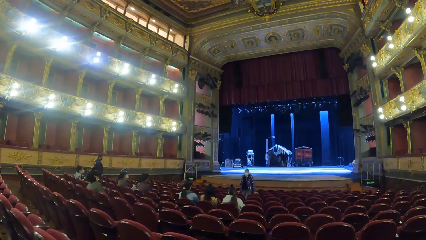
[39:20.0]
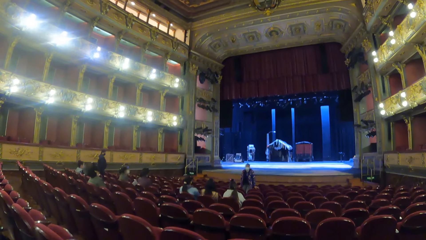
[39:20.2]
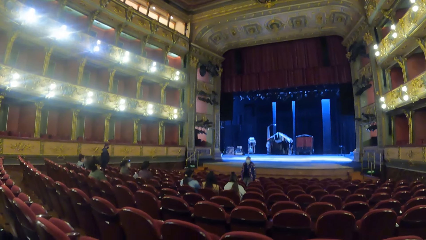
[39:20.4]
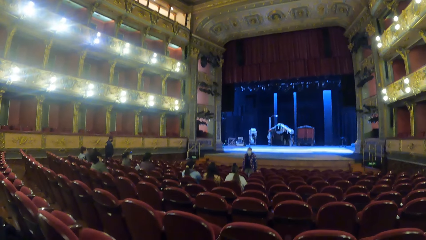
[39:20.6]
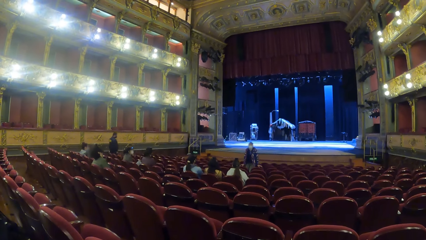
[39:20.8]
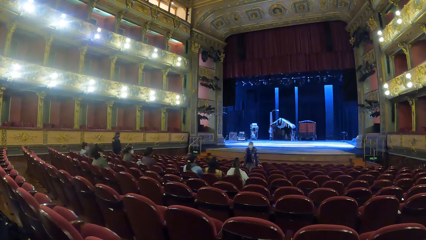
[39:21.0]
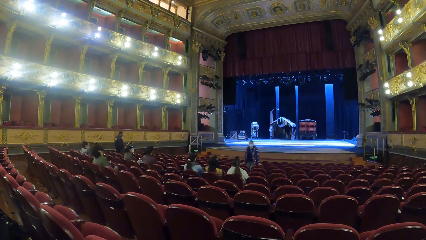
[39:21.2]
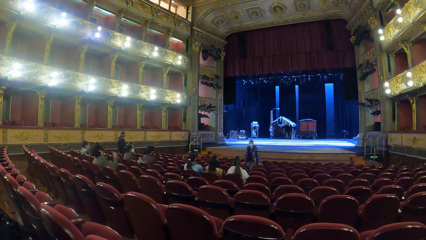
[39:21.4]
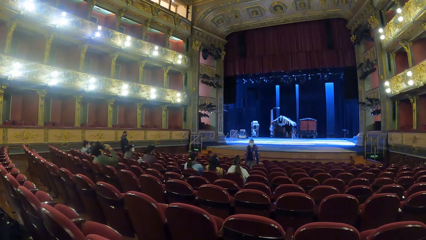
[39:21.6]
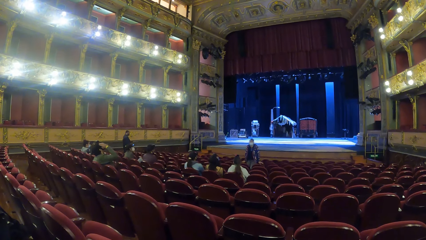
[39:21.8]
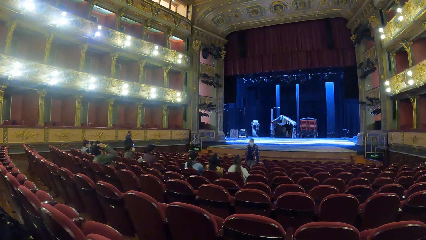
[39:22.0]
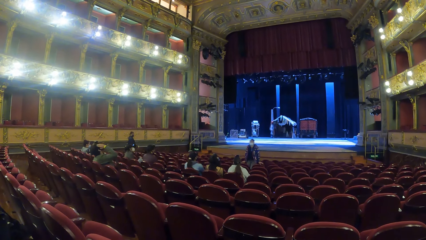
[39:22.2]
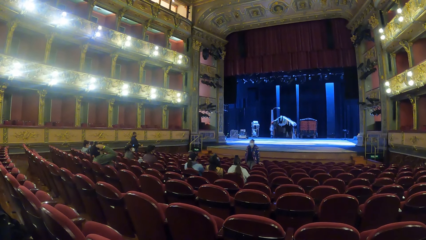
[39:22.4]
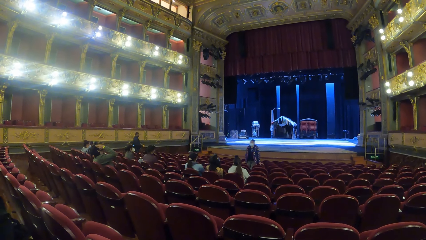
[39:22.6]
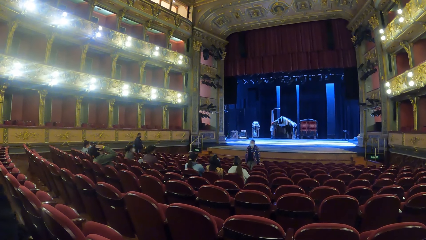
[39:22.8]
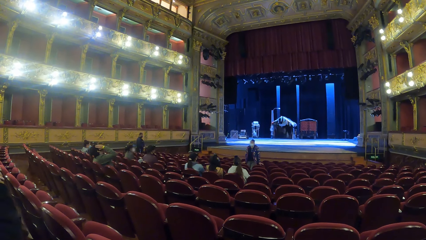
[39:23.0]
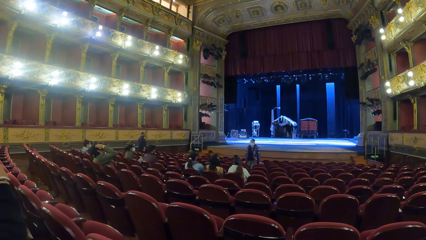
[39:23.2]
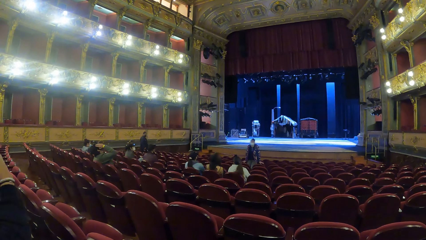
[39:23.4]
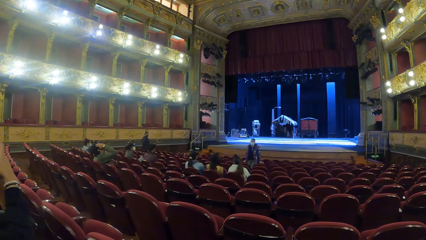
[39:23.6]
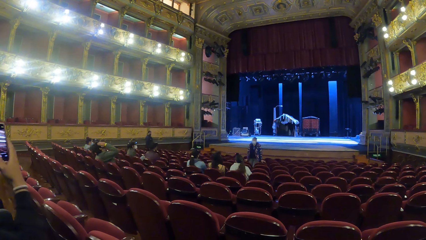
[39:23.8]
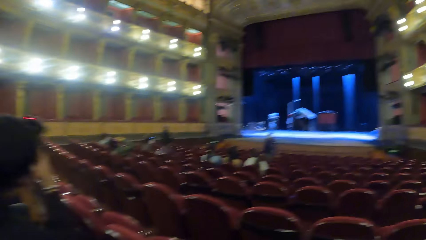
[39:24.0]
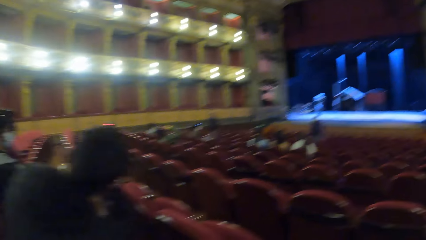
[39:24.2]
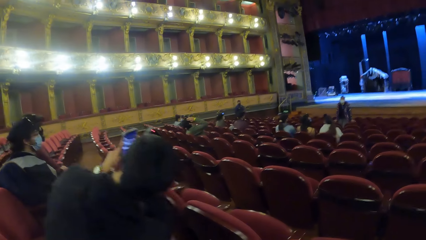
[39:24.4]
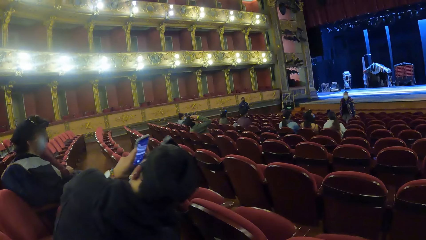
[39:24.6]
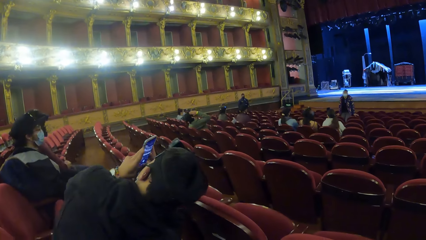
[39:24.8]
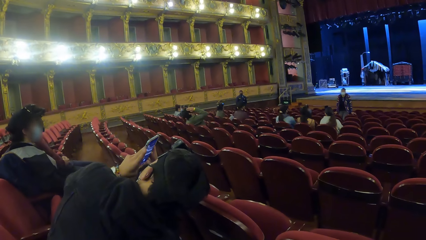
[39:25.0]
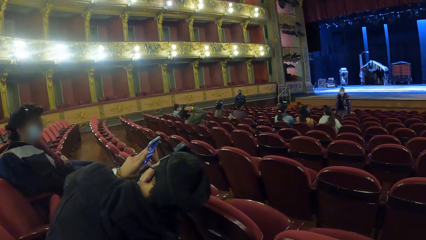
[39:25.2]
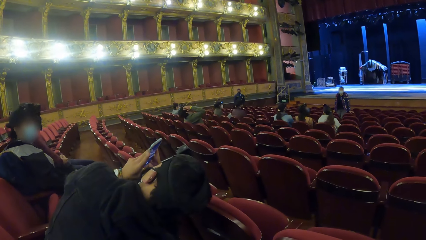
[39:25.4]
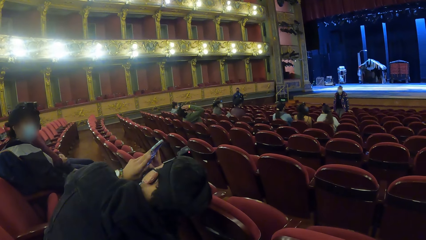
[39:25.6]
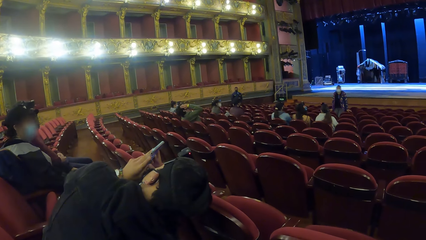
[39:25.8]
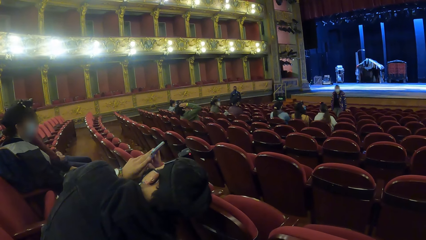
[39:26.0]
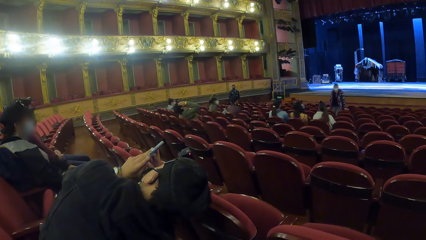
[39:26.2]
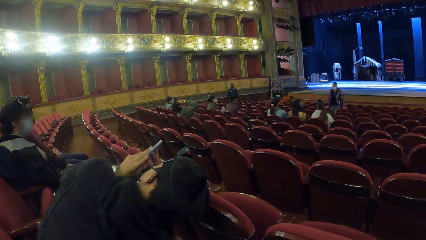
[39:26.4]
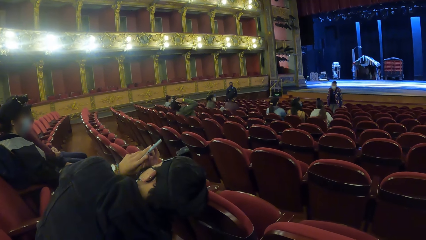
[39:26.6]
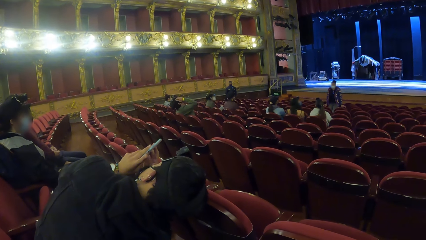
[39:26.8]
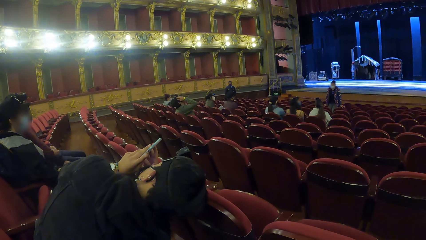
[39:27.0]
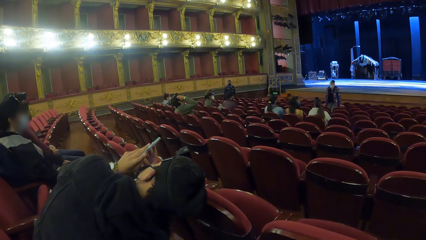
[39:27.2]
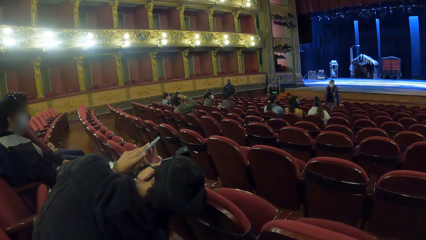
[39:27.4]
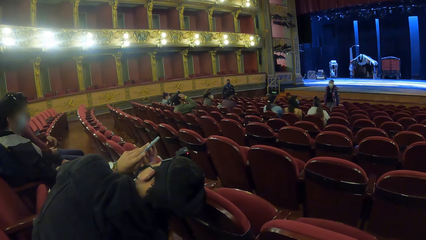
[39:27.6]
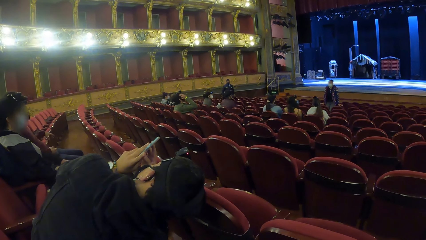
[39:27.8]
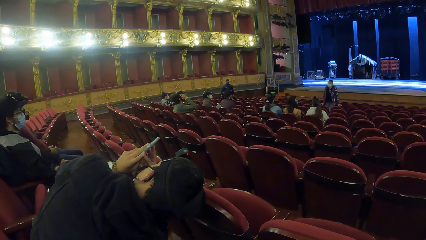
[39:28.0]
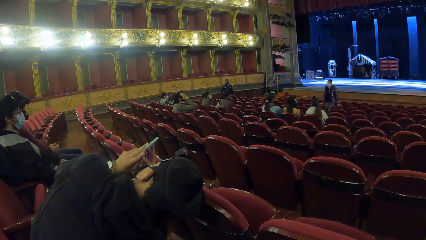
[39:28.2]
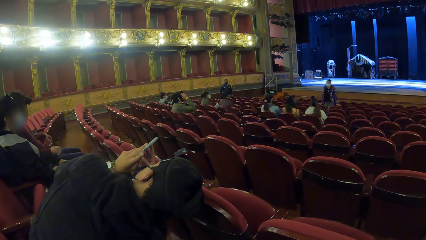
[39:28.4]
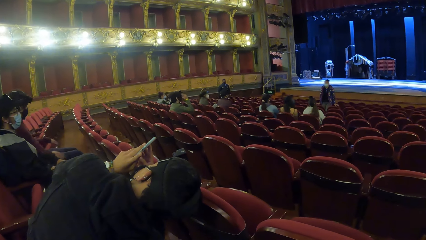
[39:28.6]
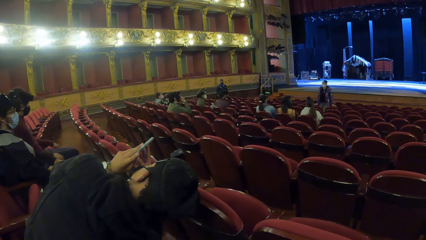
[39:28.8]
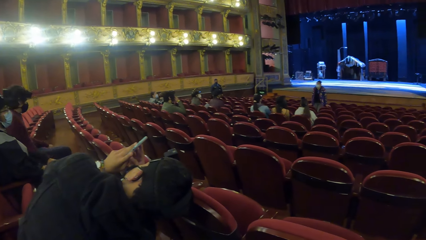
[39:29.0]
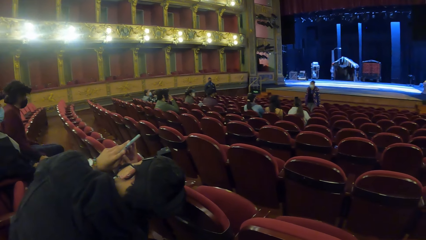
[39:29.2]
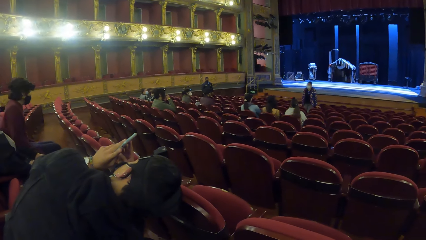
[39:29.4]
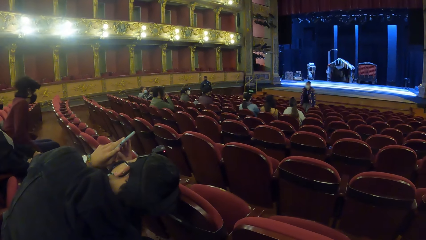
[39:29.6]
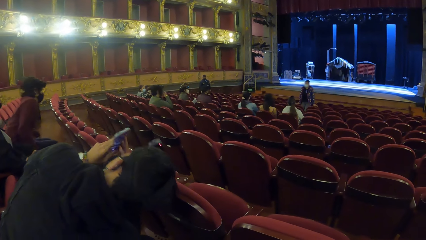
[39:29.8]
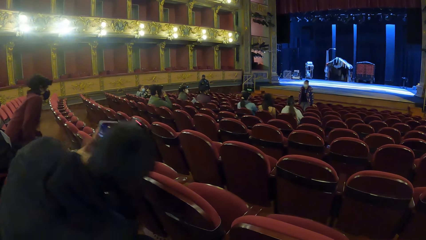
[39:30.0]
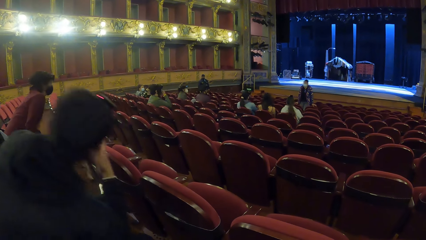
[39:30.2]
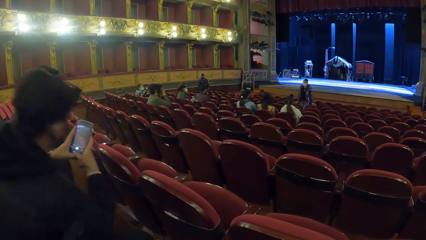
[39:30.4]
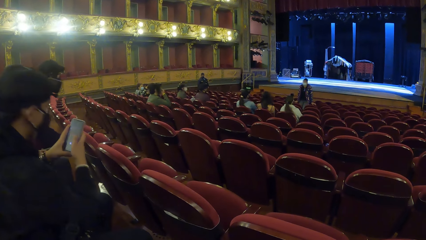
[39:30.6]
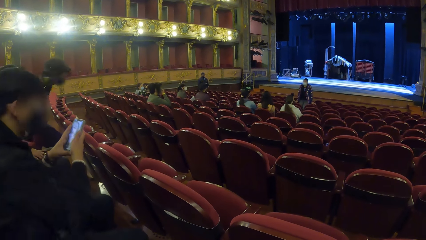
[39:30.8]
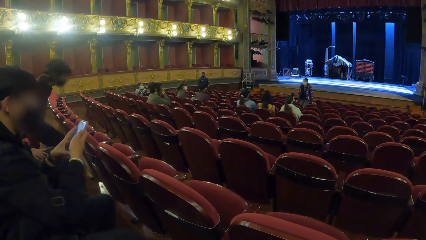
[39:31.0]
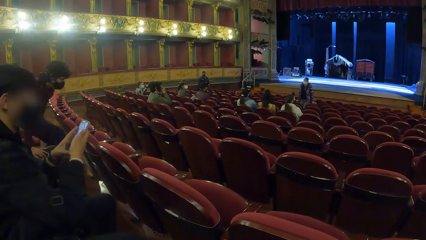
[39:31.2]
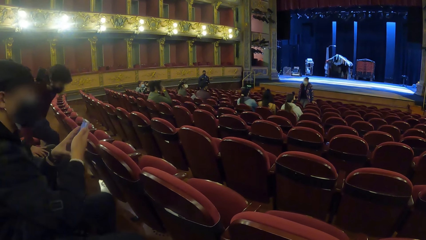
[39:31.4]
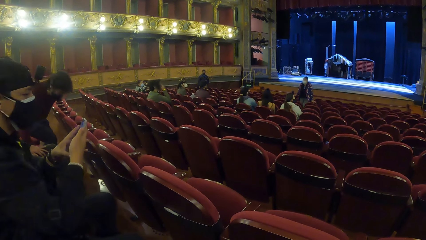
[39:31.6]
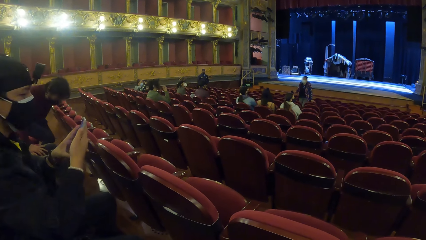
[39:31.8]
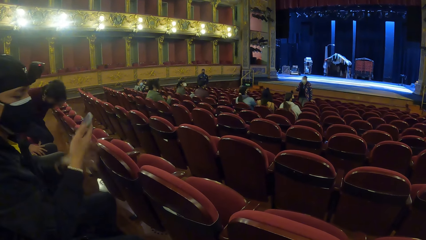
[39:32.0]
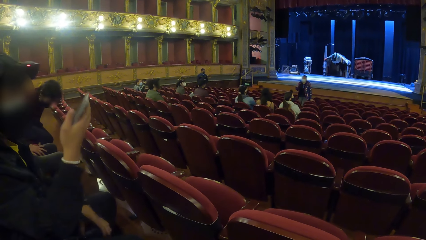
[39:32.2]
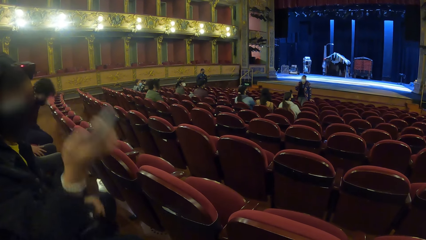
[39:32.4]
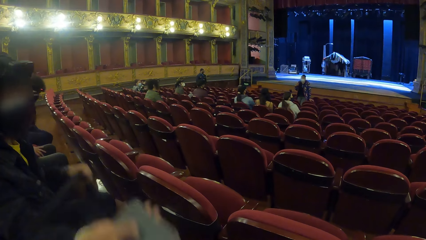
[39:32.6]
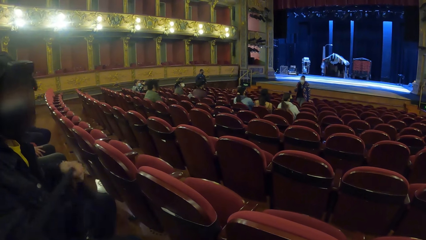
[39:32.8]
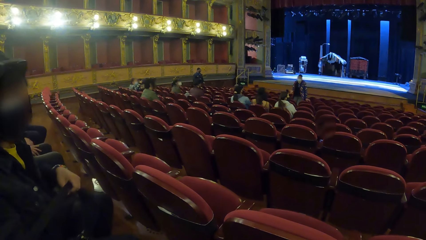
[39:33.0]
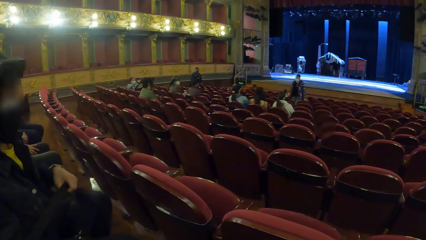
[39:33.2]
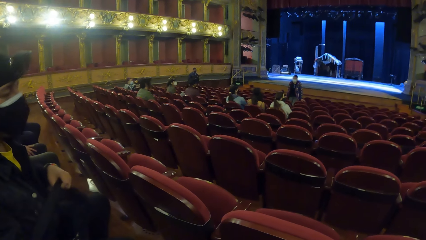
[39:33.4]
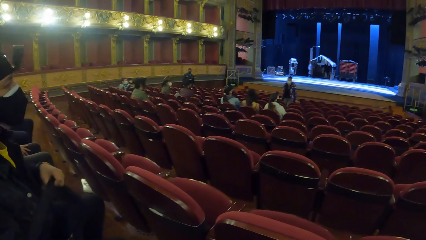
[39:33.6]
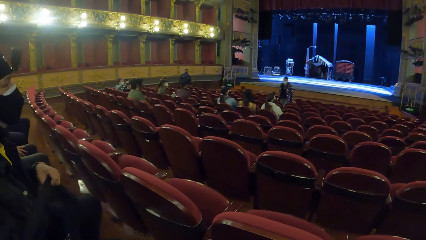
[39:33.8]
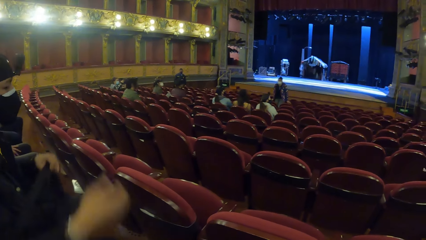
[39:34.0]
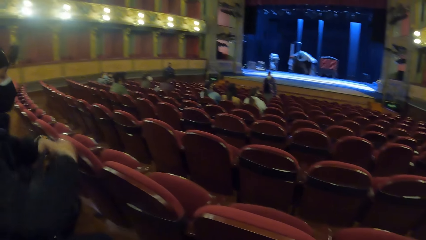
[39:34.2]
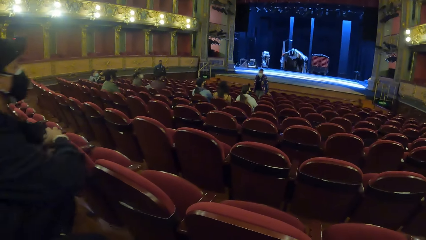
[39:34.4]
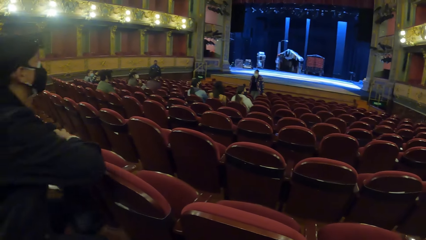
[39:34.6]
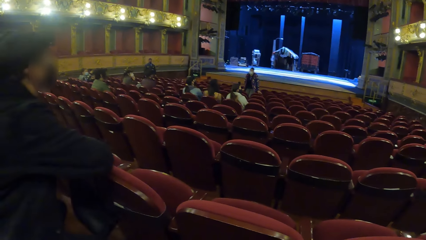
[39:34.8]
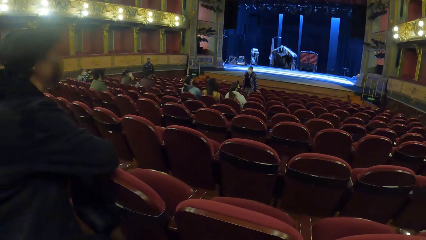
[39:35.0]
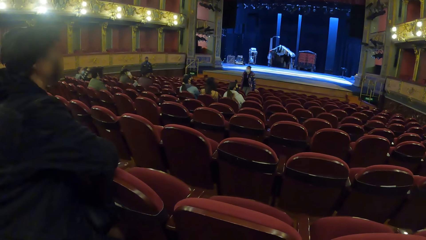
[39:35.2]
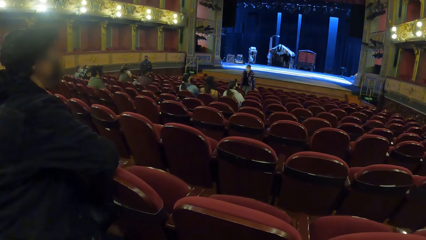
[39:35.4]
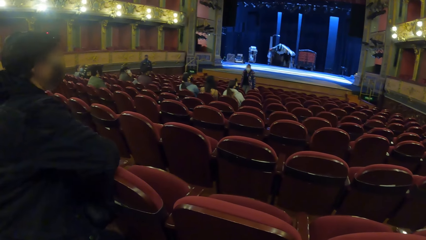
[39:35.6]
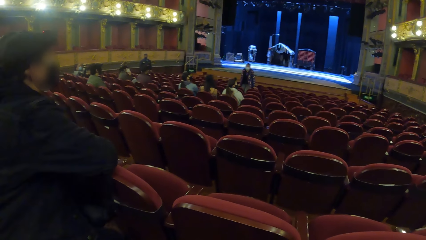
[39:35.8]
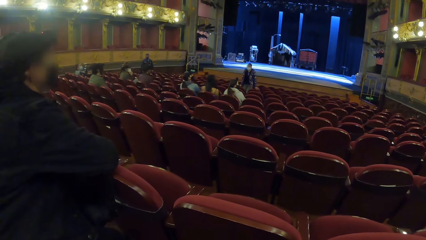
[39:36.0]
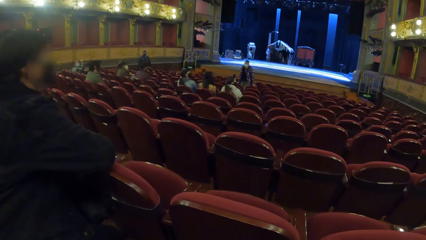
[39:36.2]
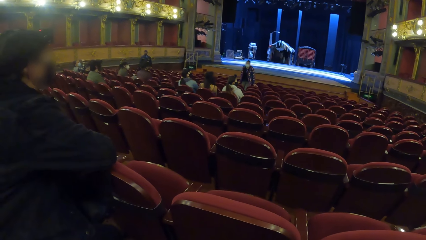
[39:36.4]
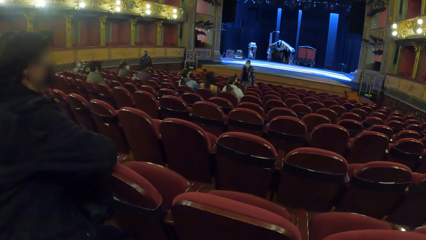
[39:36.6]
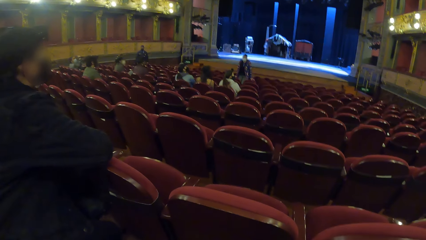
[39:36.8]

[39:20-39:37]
A man touches his face with his right hand. Another man passes his phone to the camera wearer with his right hand.
